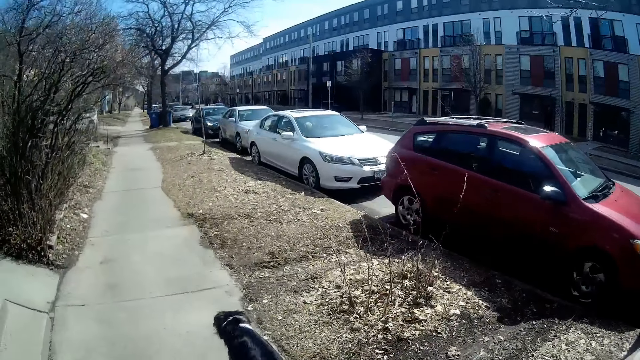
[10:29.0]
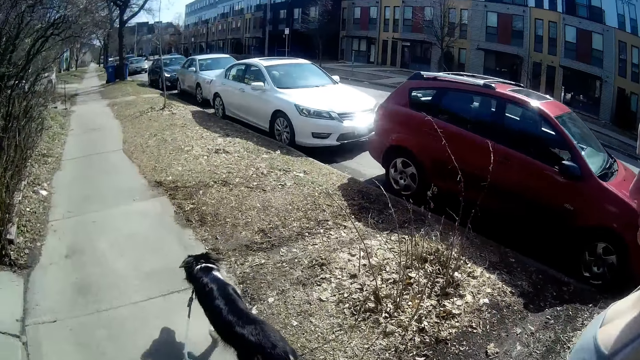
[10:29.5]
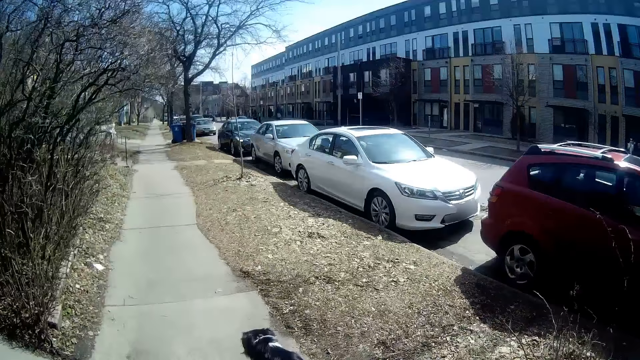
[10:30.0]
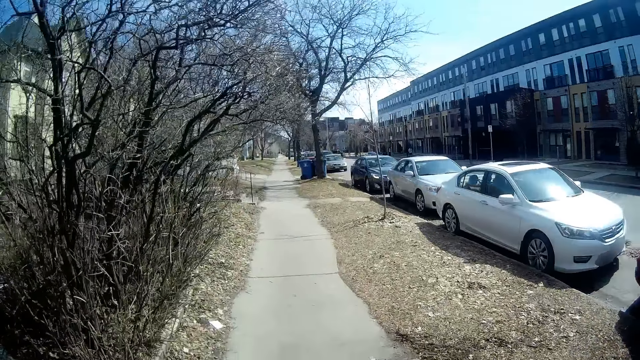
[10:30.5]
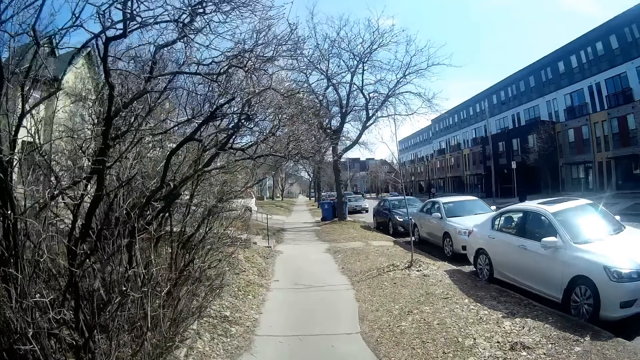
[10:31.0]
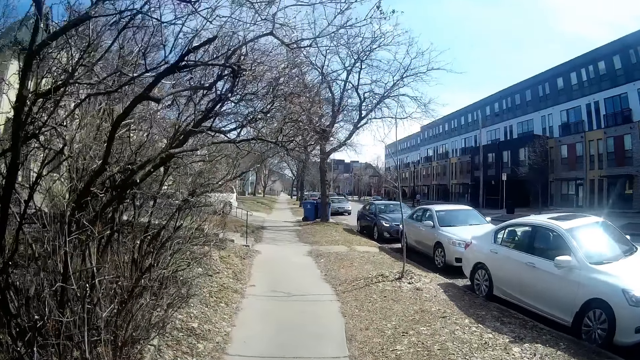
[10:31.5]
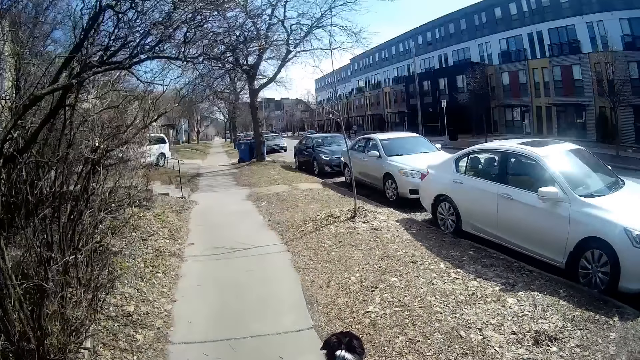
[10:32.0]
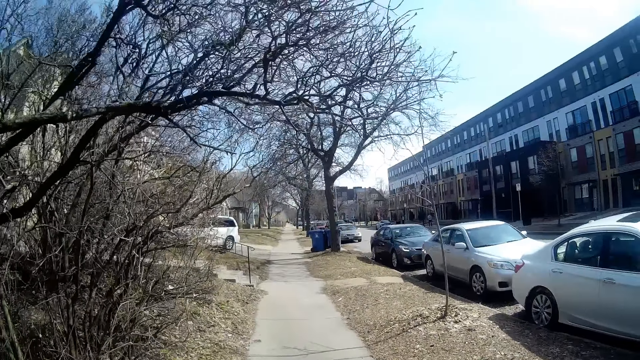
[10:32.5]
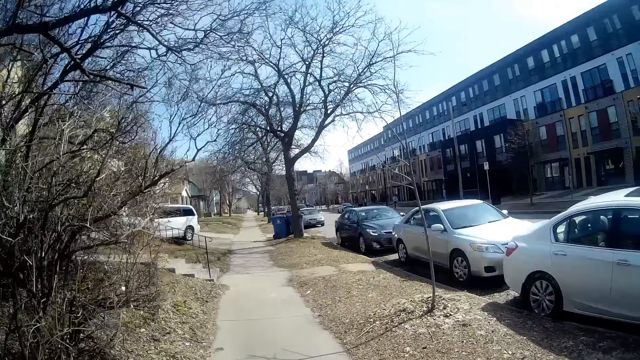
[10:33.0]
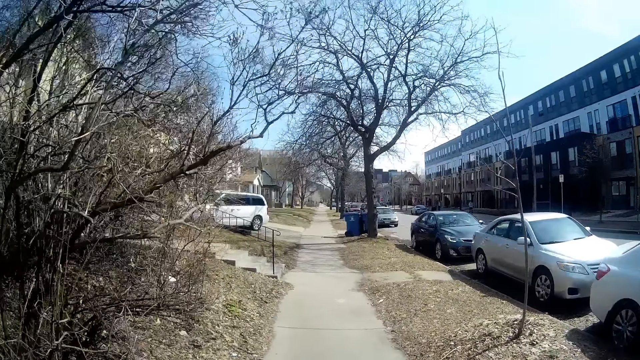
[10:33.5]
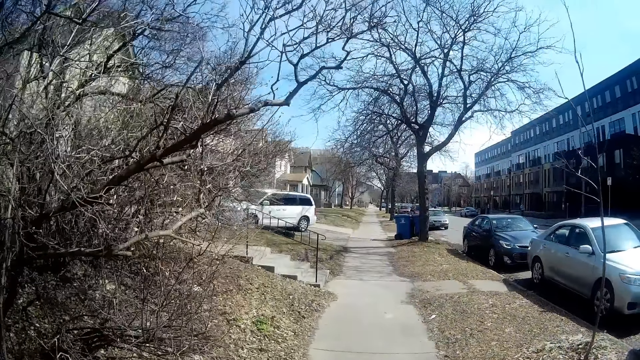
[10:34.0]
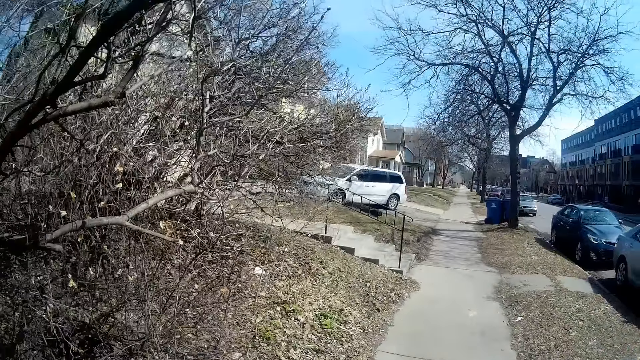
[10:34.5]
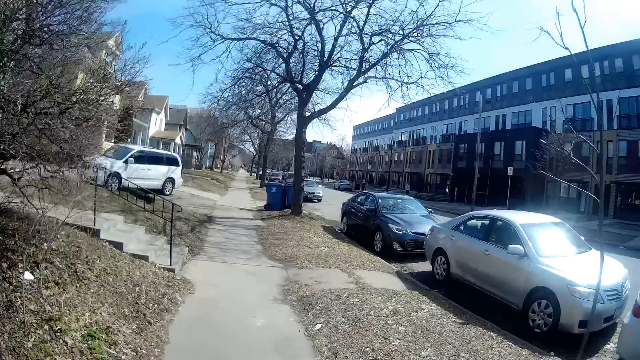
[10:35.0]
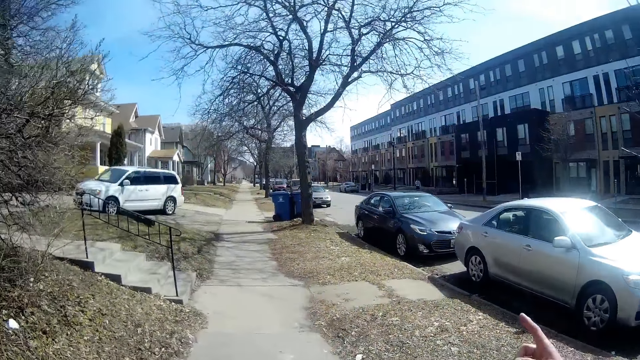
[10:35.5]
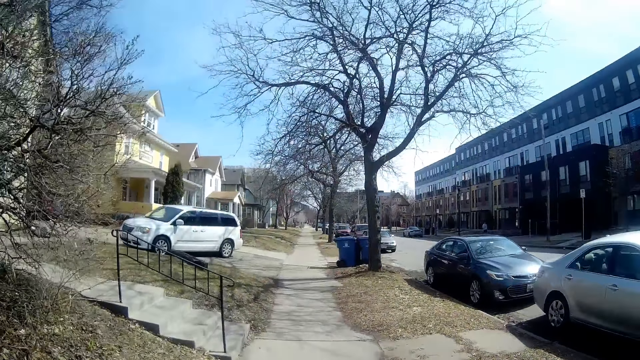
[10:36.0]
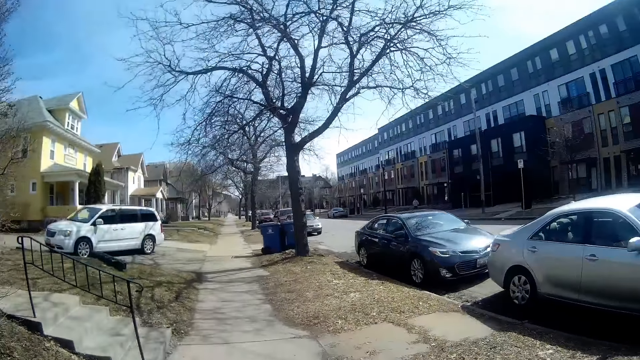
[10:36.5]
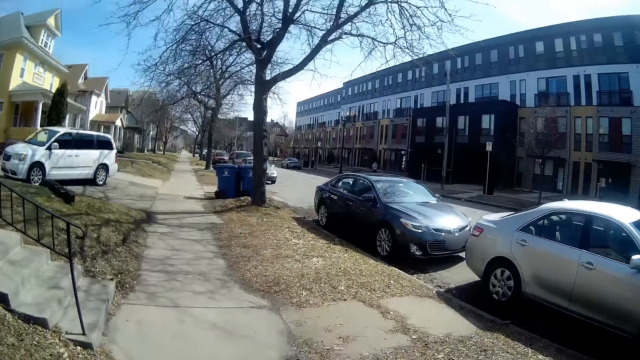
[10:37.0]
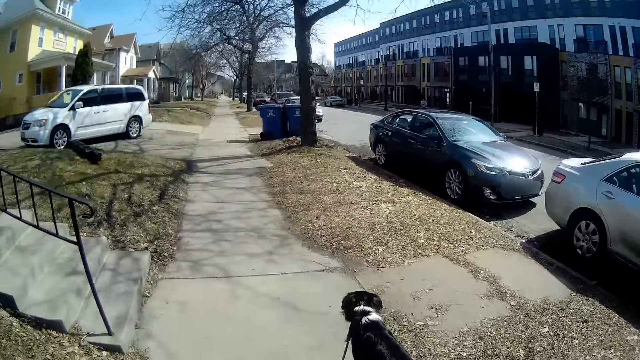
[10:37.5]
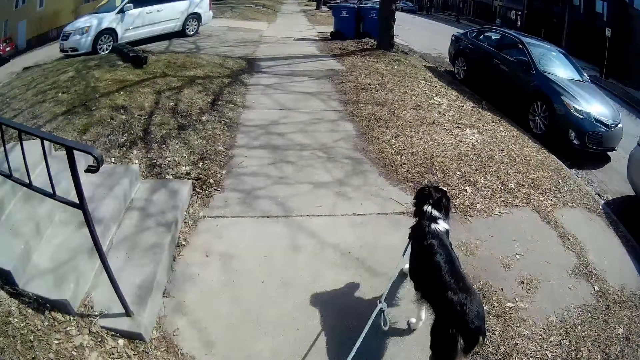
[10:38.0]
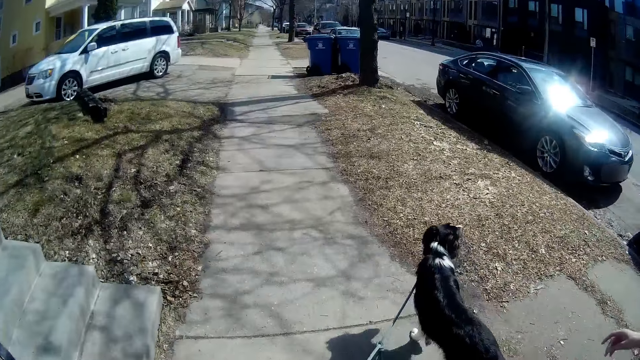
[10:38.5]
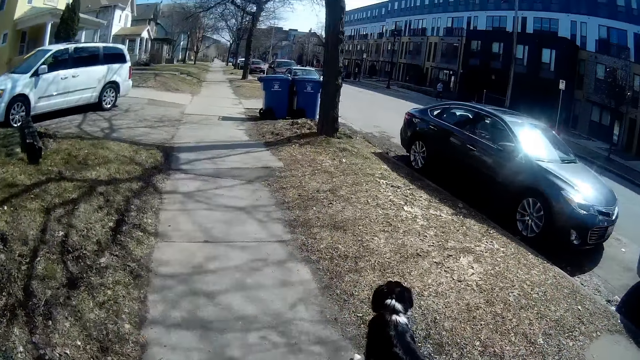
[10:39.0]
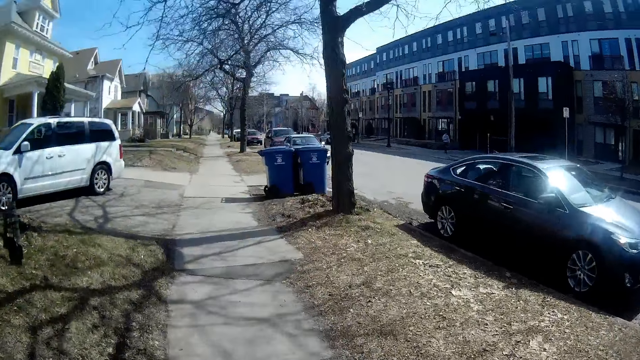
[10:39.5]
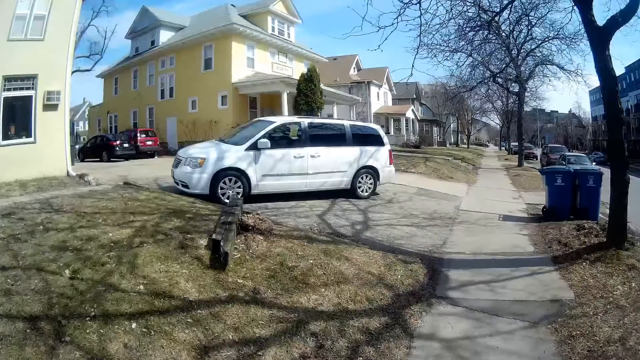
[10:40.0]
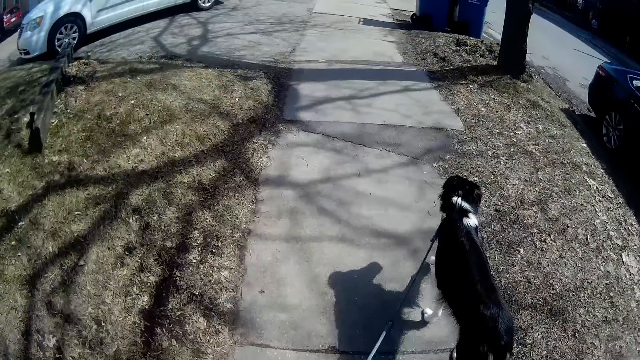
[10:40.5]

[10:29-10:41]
A person walks on the opposite direction. A lady moves a hand.

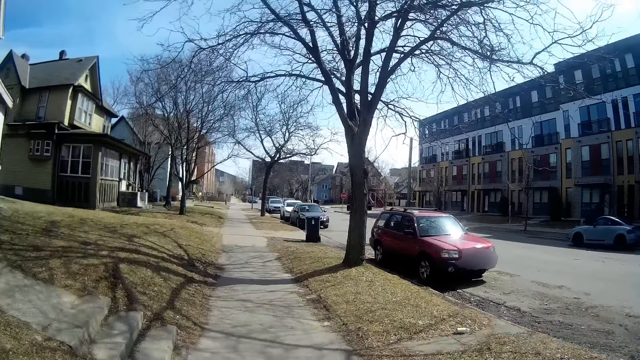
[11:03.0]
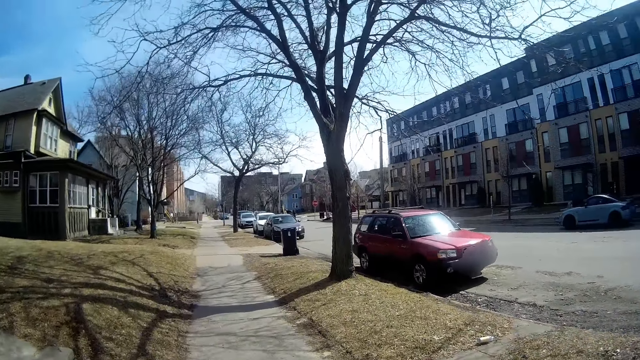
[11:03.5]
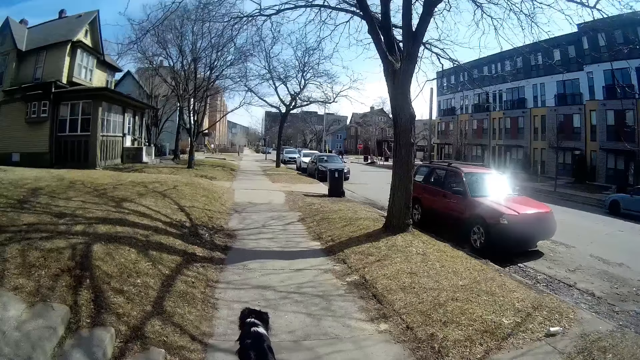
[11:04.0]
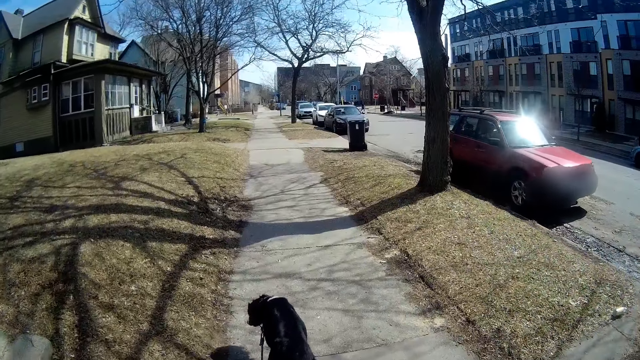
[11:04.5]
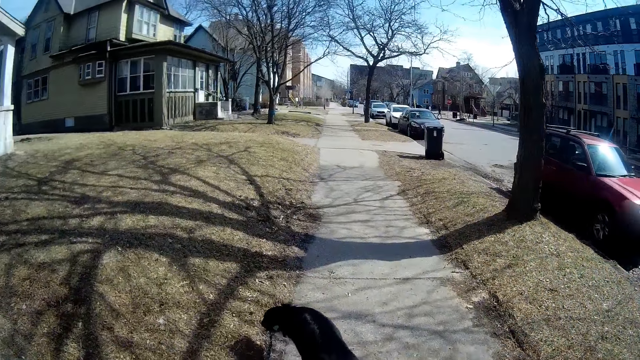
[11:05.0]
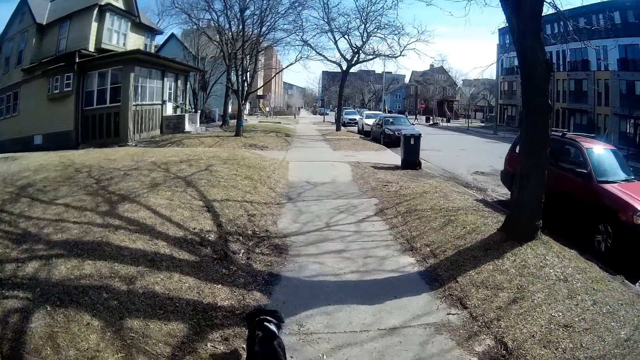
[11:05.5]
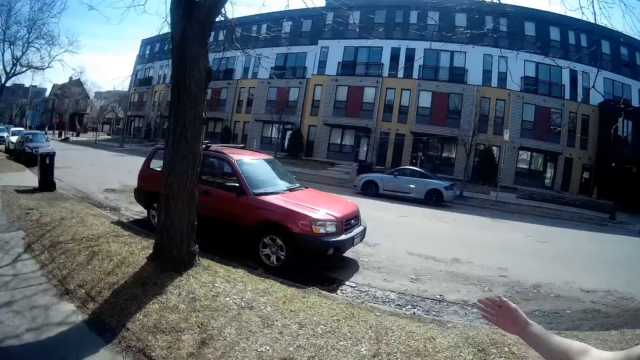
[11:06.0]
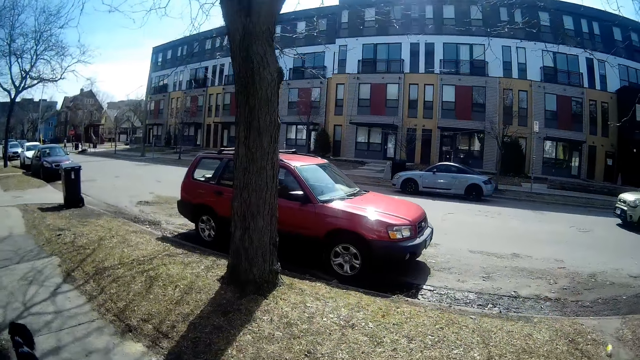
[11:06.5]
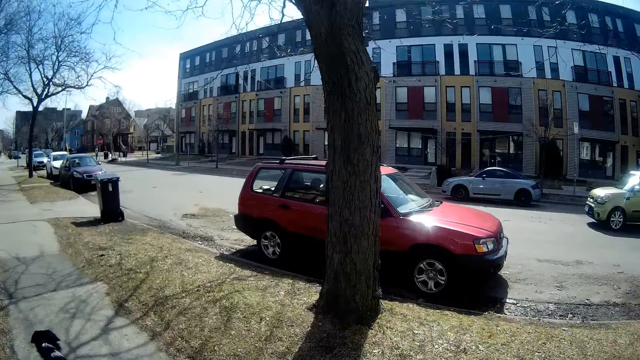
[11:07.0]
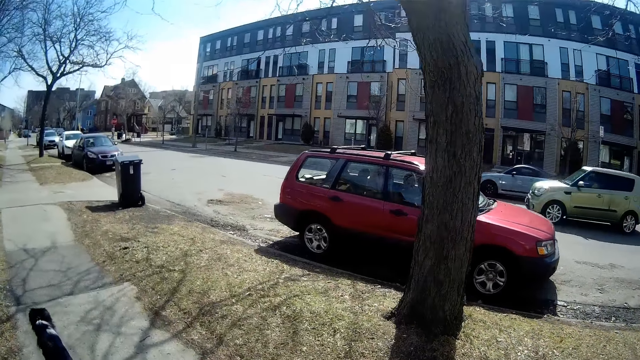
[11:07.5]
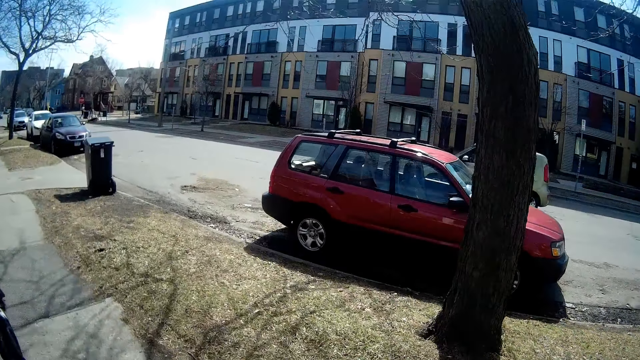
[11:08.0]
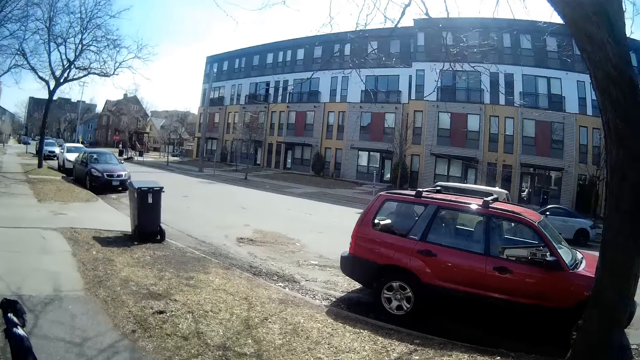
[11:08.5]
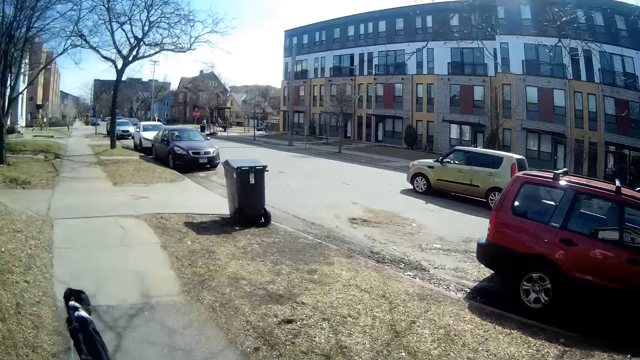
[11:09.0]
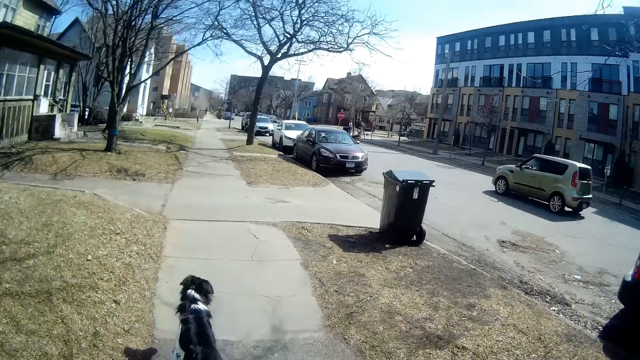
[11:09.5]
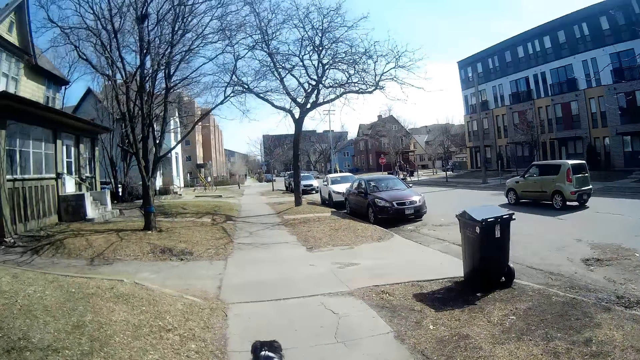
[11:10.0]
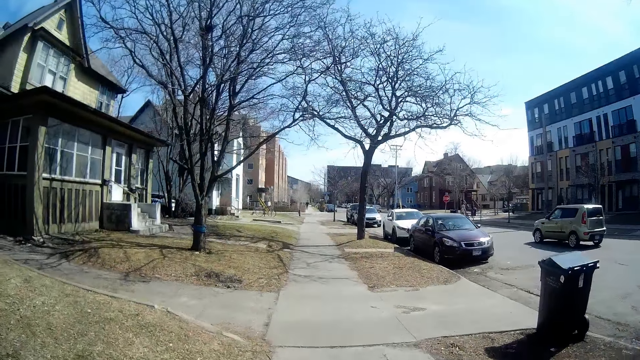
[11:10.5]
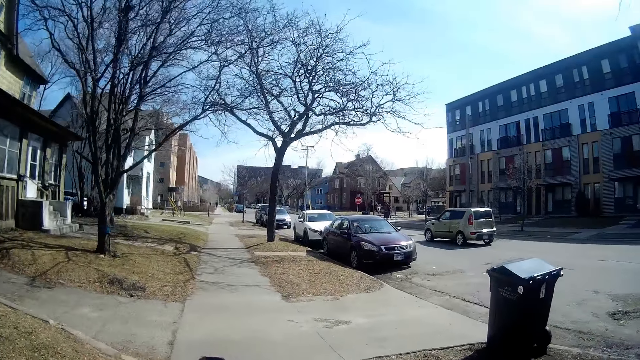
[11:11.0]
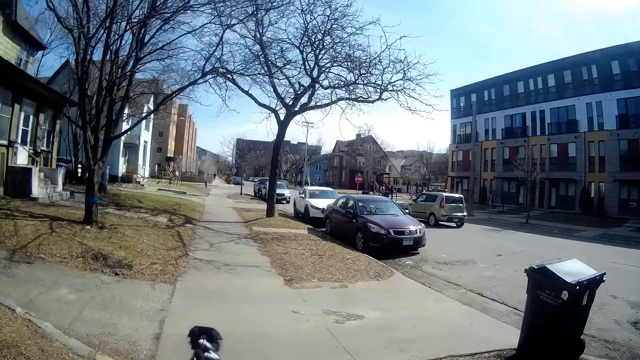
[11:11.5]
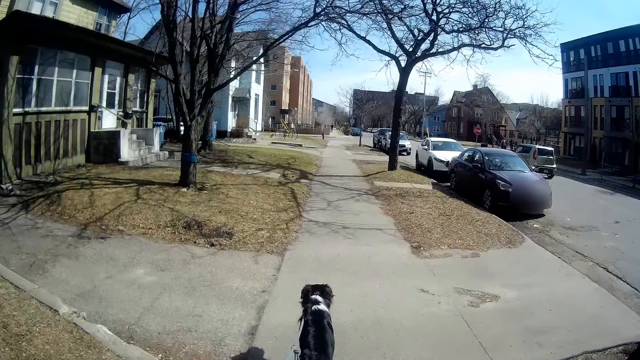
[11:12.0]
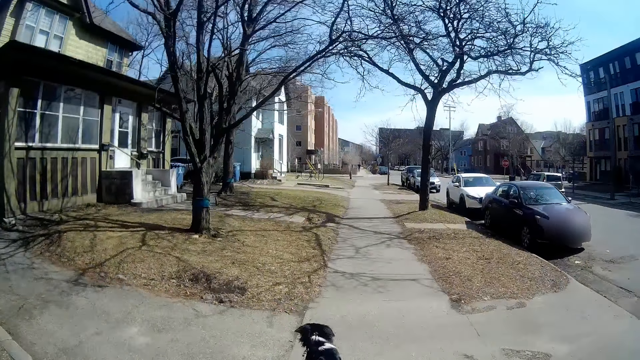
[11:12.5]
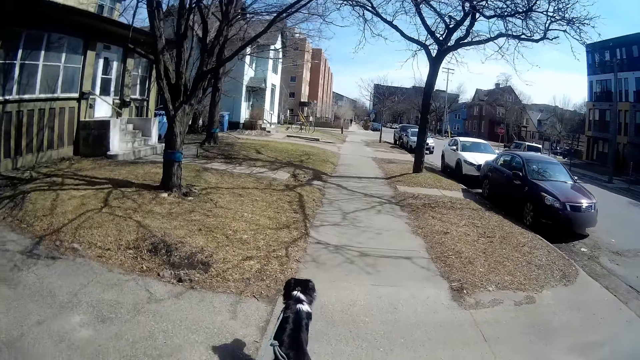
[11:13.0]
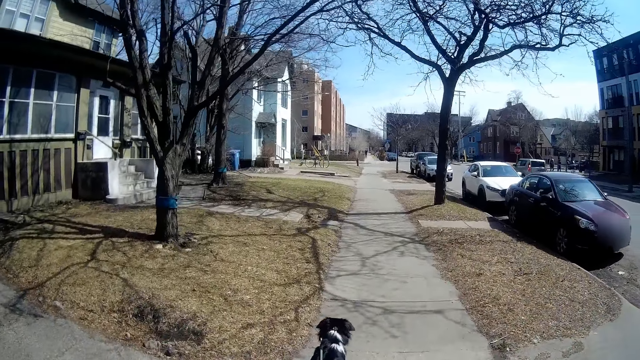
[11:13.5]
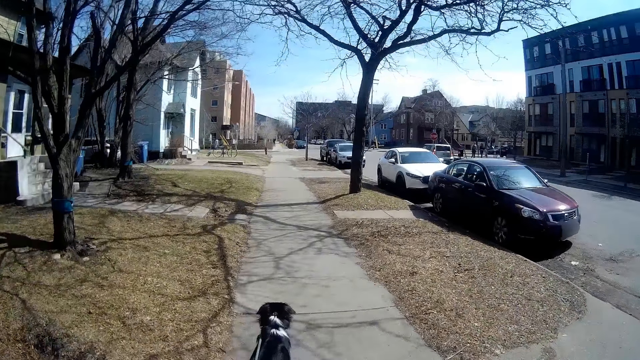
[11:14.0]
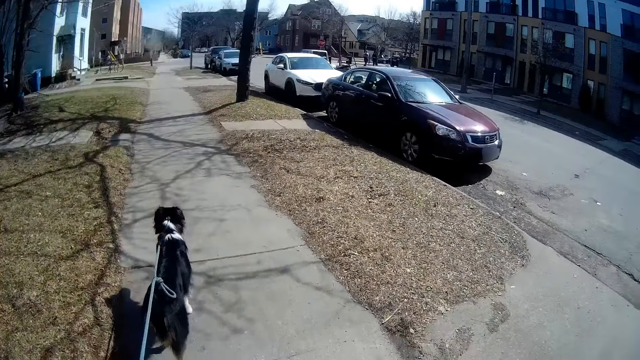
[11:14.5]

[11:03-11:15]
A person walks across the road. Another person walks across the road. A lady moves a hand. Another person walks on the other side.
